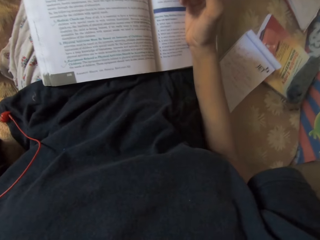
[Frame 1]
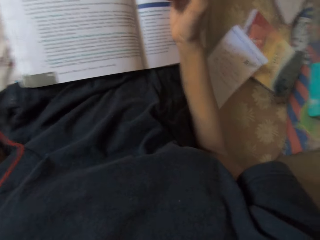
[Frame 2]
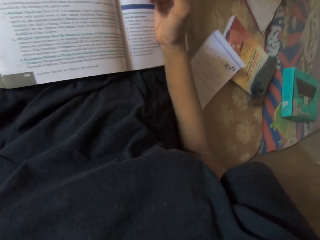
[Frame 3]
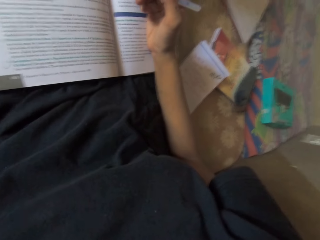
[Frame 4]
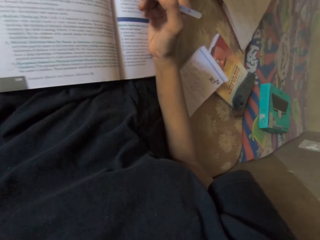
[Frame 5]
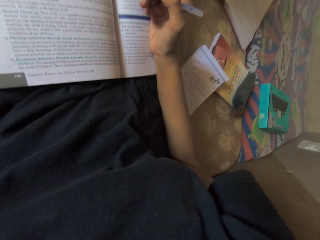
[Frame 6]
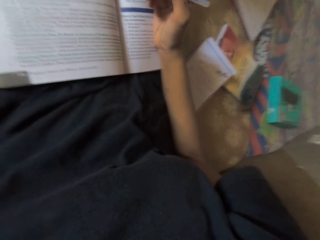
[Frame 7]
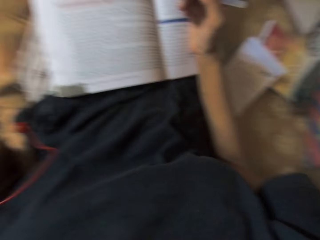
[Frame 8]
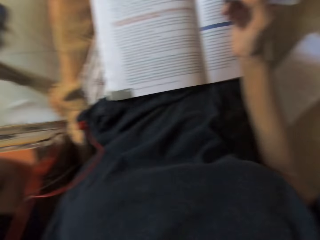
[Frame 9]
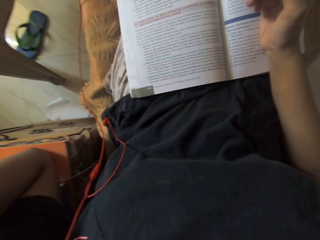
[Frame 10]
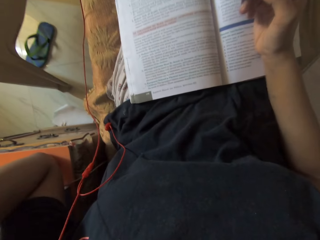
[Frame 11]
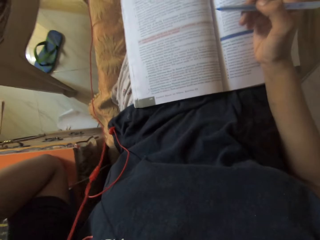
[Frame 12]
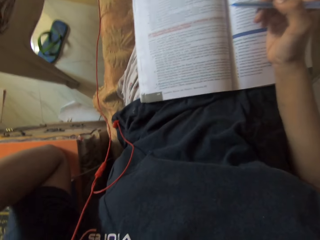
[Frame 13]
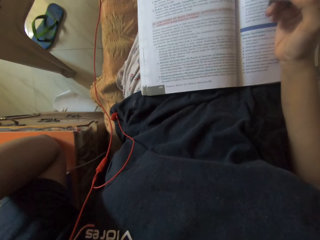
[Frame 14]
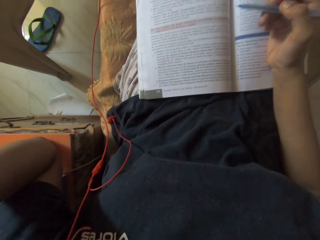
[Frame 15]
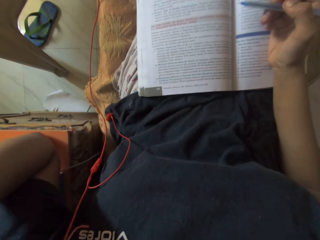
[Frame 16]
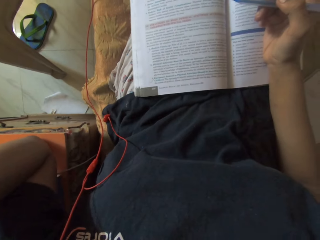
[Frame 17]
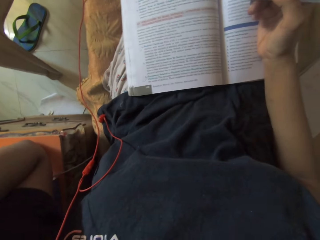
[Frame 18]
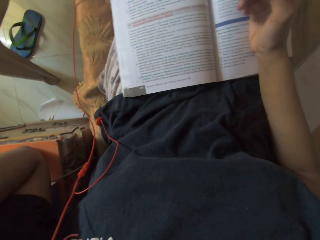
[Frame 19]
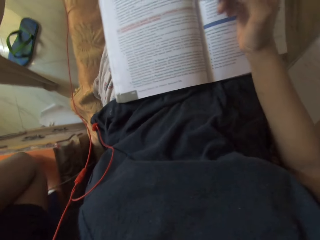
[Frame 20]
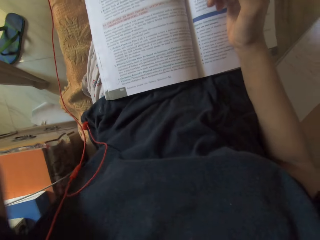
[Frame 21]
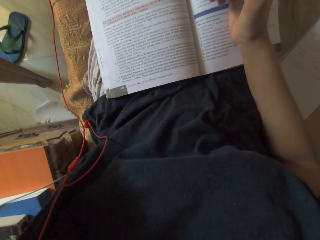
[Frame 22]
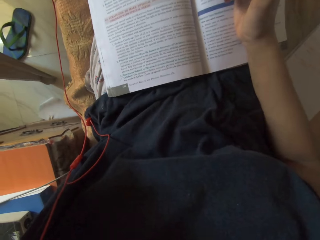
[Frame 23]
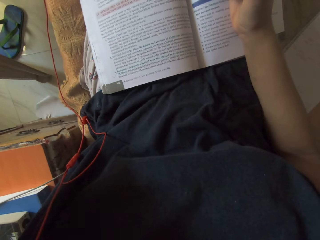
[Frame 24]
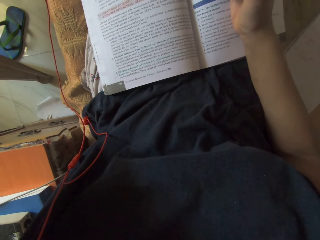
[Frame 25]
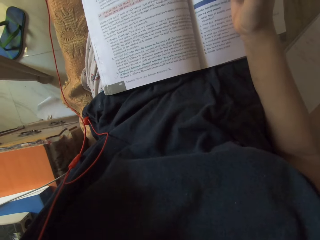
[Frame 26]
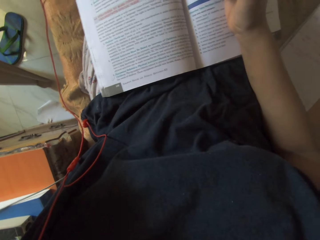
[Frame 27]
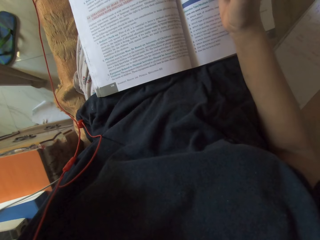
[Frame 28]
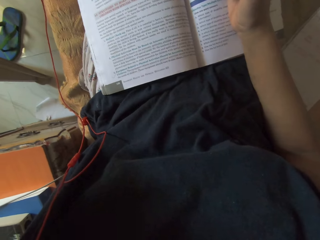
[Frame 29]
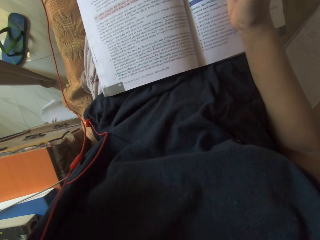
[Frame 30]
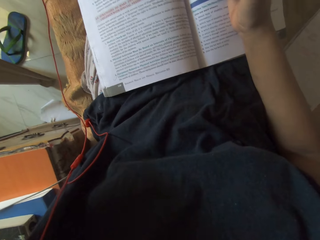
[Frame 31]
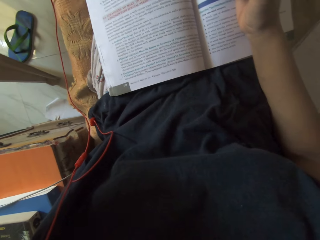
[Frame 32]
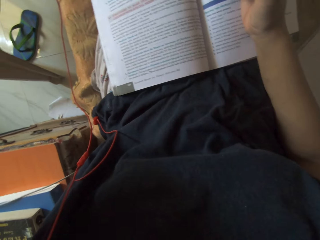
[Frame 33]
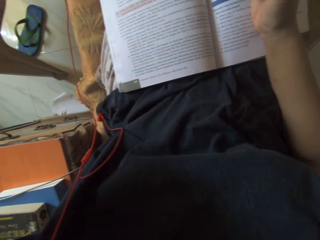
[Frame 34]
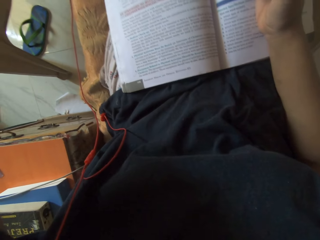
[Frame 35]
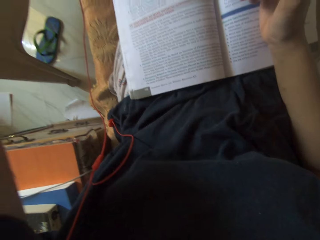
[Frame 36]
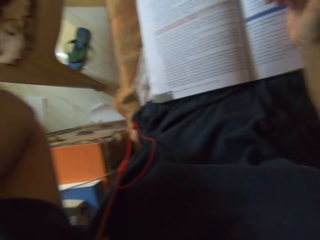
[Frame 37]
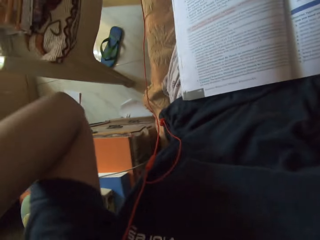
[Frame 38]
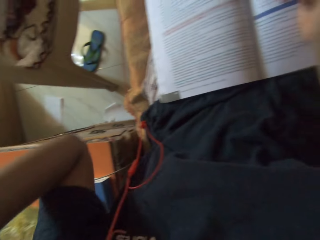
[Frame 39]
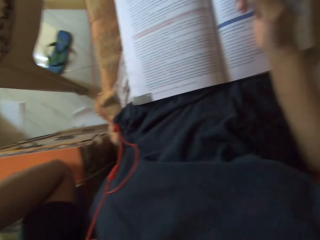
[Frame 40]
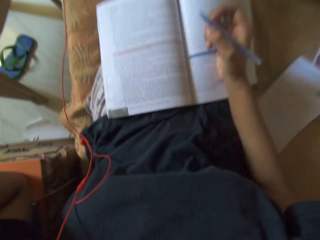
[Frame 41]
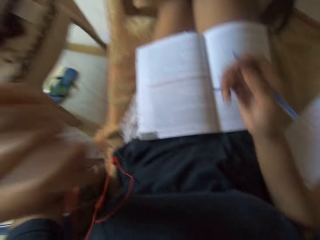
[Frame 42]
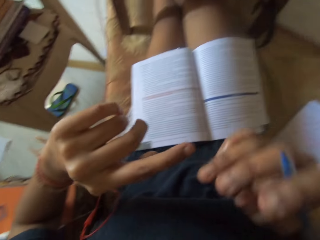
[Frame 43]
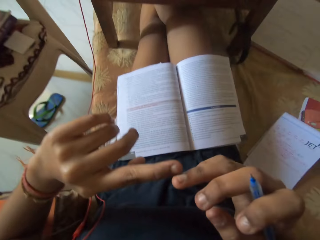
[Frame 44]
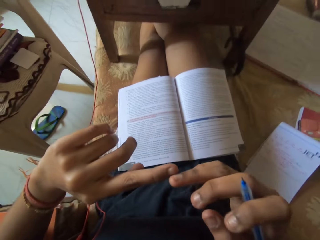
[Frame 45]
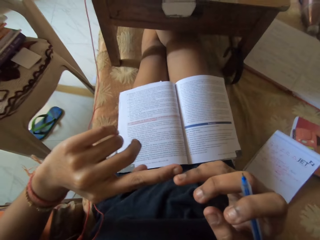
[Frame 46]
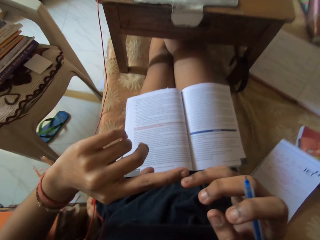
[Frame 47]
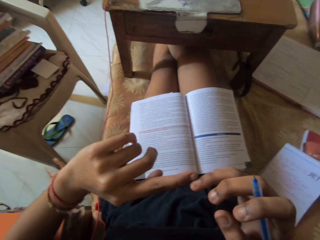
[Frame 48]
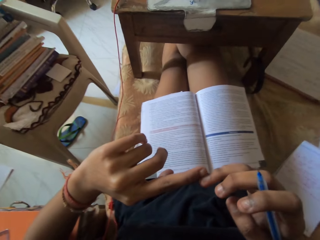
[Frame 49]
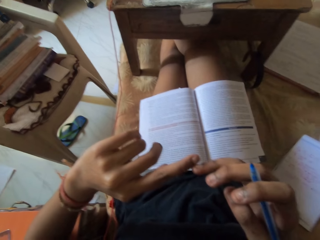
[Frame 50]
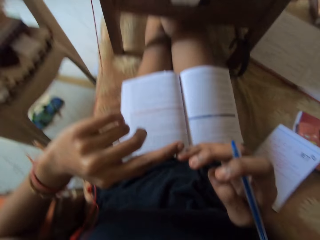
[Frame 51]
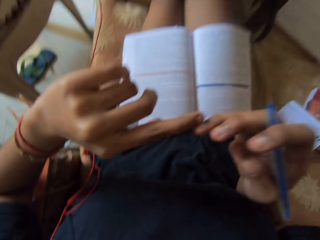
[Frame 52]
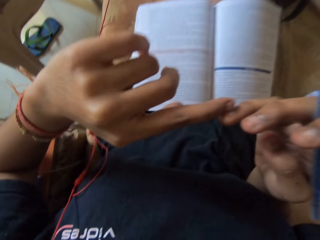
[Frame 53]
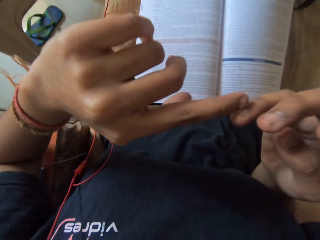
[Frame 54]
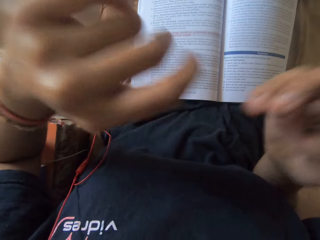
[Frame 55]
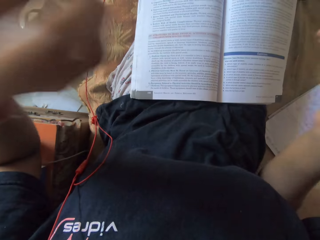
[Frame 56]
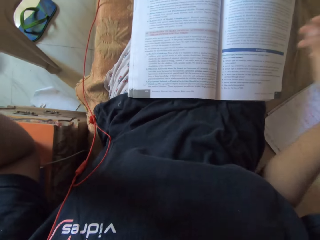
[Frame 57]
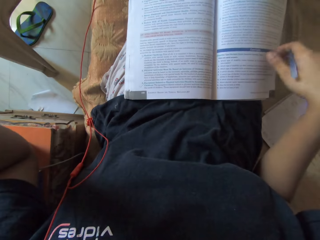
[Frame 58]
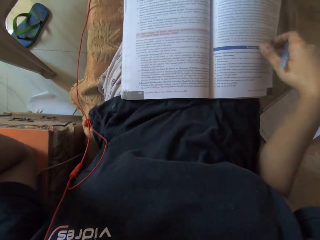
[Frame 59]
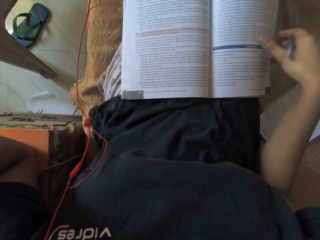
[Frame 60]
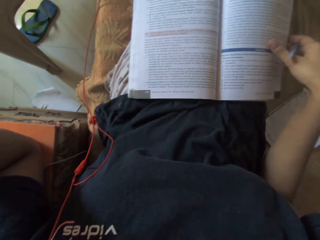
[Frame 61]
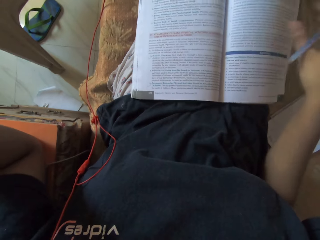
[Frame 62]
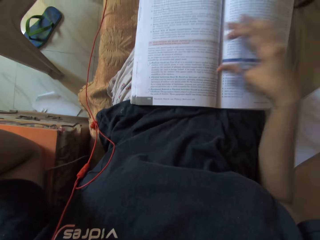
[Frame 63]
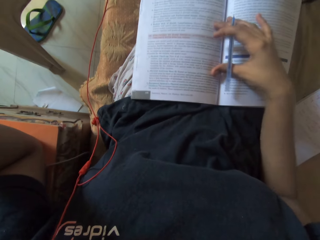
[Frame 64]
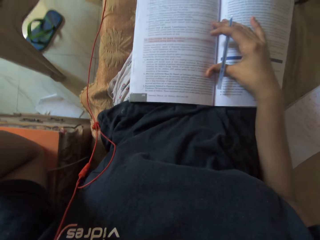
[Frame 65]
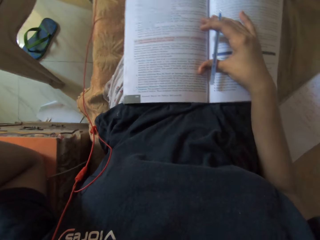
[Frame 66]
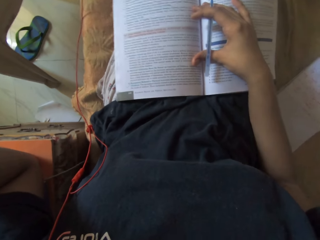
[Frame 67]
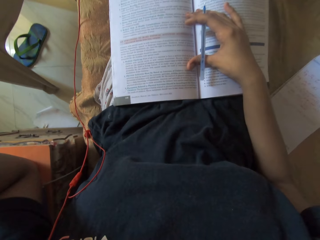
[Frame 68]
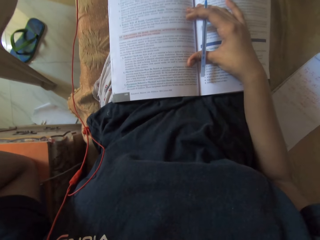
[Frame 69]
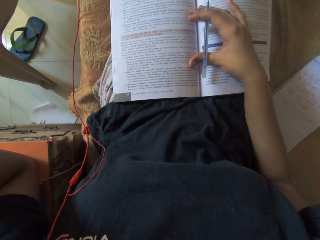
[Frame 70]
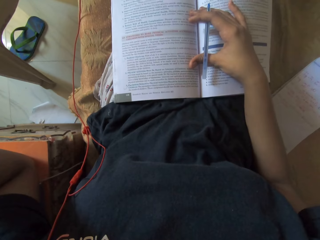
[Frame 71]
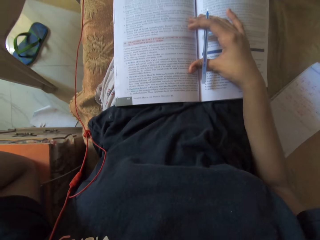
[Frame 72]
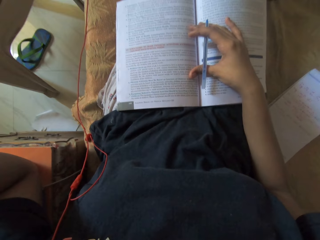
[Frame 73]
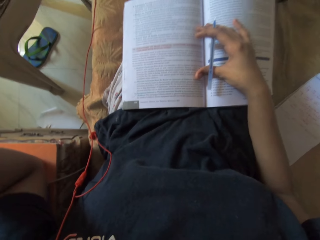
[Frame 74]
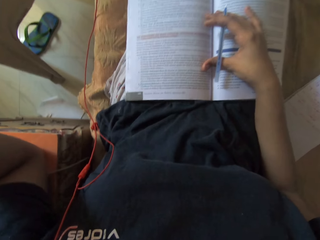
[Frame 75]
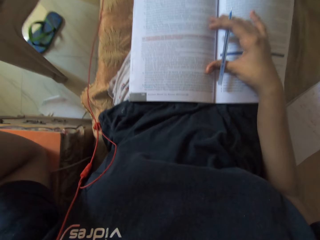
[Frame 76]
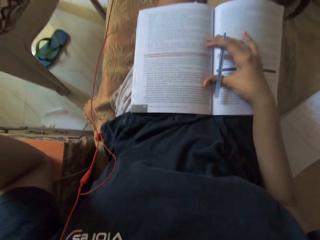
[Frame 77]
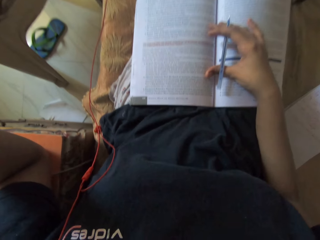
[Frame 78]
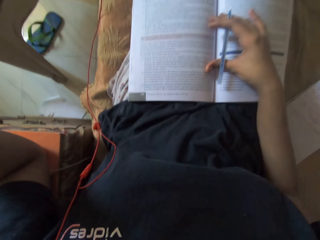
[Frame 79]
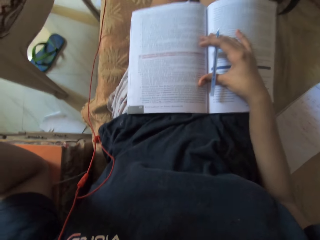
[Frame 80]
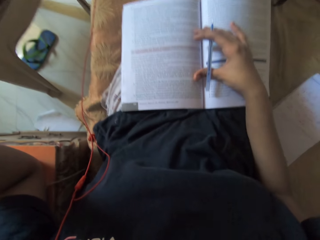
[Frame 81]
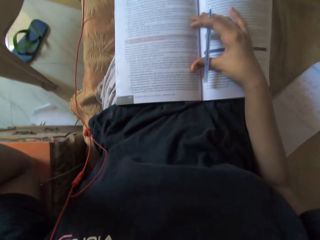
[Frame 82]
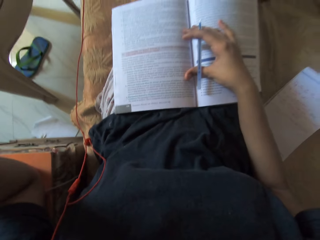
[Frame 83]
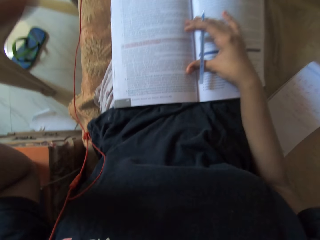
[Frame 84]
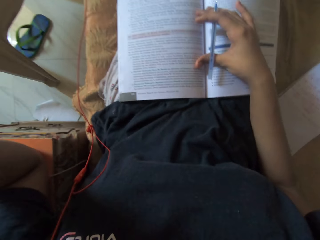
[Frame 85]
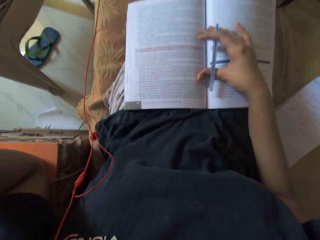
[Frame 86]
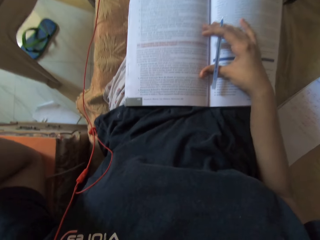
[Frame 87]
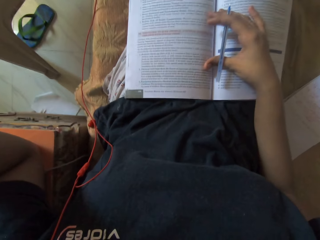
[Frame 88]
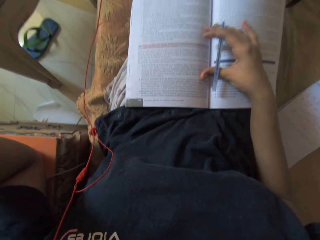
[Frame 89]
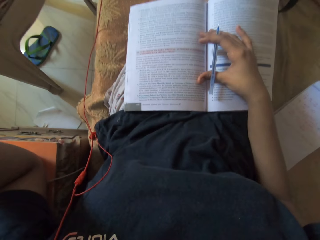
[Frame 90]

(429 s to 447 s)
The camera wearer touches the book on her lap with her right hand. She places her right hand on the book on her lap.

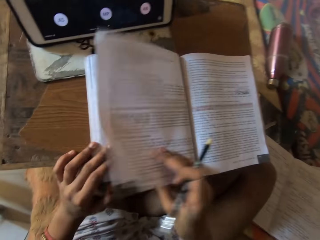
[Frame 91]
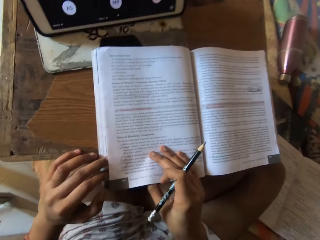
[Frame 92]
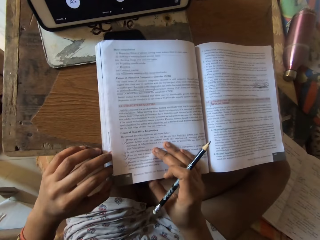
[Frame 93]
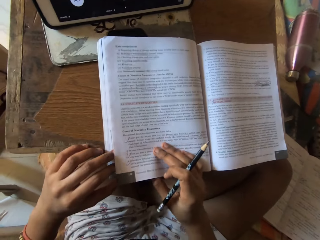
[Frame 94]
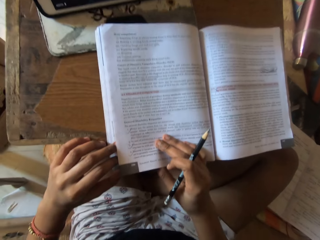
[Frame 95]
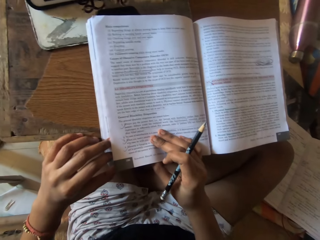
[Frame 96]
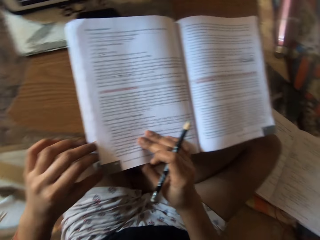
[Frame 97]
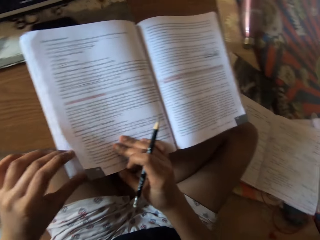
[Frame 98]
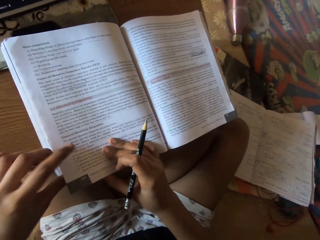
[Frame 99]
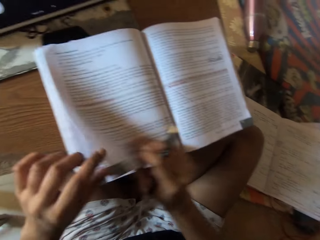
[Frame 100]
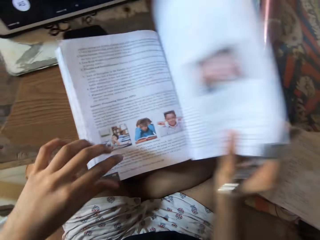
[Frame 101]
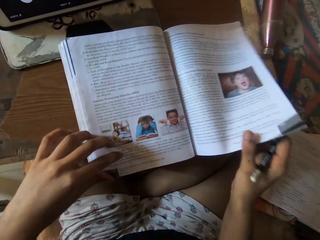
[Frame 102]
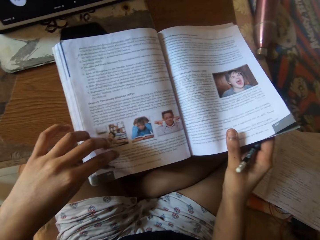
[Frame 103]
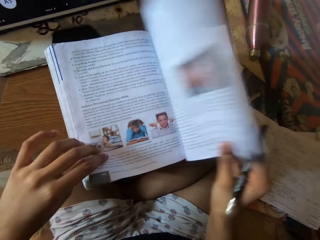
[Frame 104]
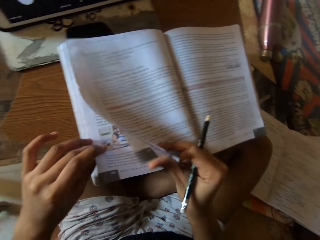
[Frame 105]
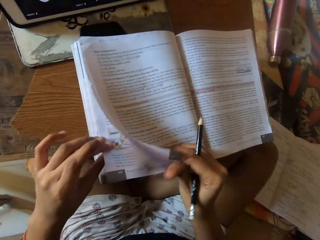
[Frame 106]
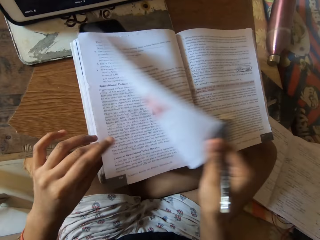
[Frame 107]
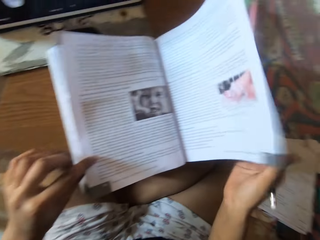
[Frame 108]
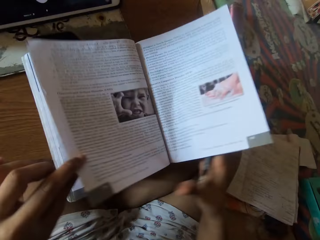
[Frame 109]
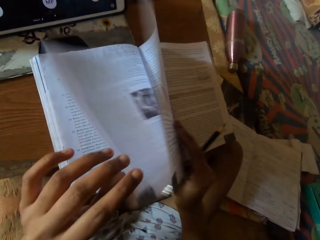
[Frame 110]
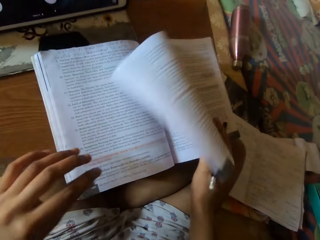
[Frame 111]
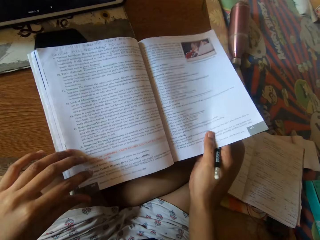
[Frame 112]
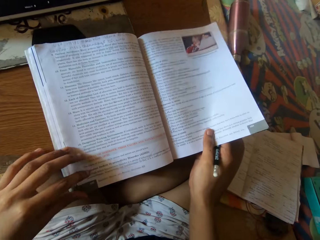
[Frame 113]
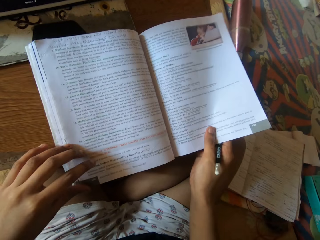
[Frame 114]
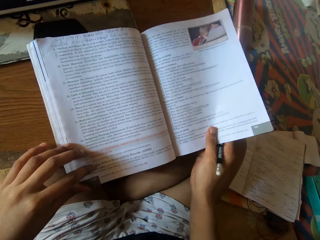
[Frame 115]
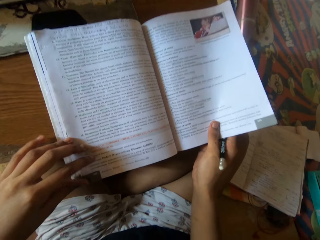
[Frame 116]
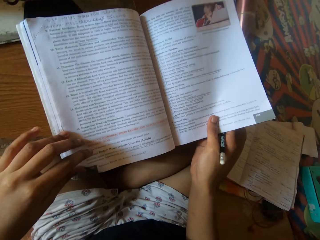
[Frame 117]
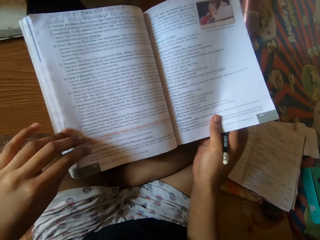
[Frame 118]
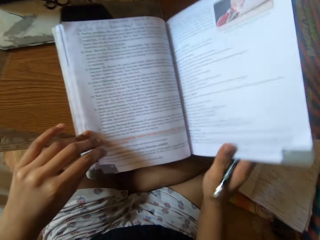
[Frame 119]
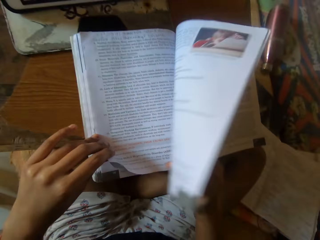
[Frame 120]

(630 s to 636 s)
The camera wearer flips pages of a book.
